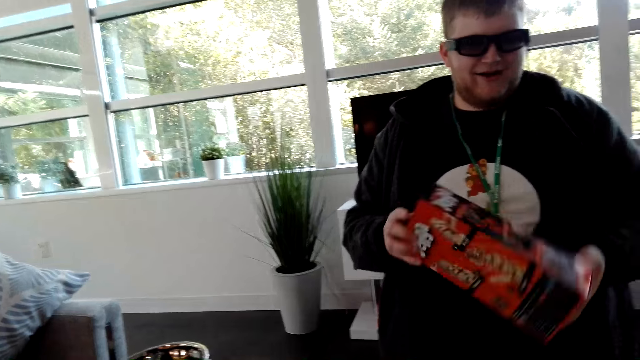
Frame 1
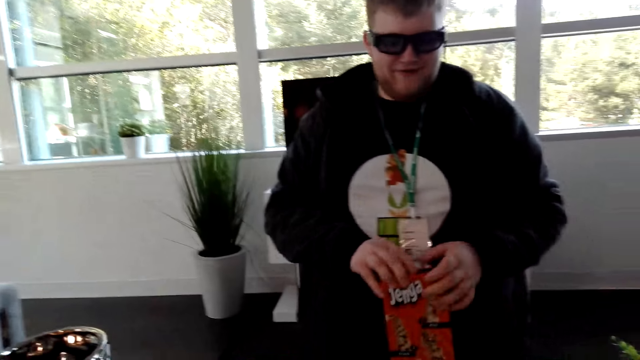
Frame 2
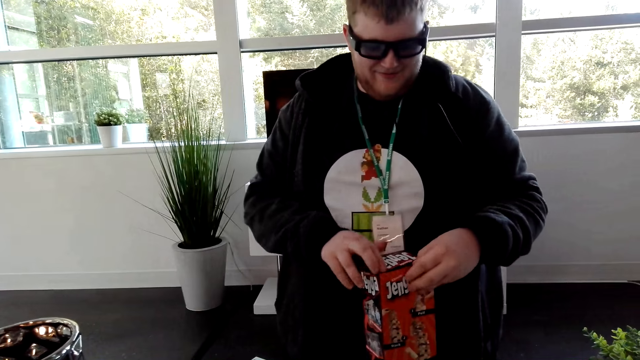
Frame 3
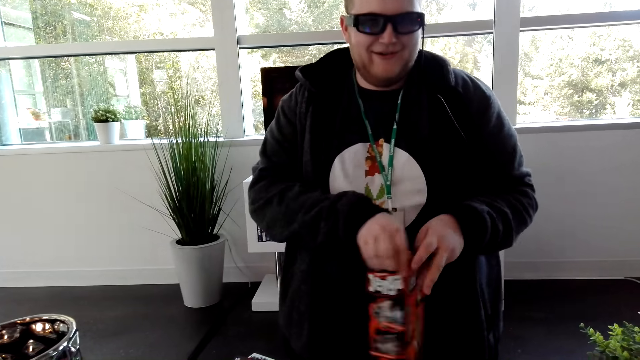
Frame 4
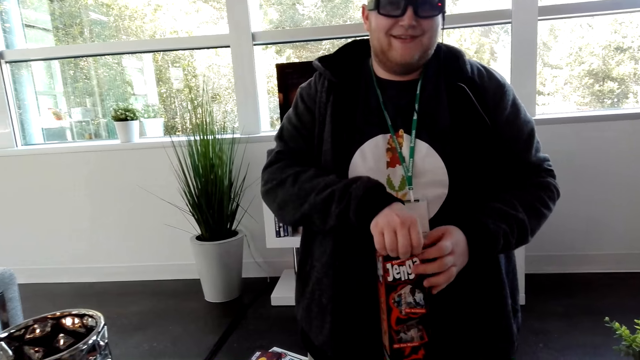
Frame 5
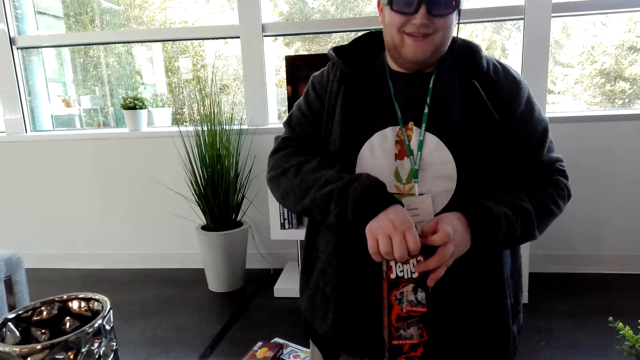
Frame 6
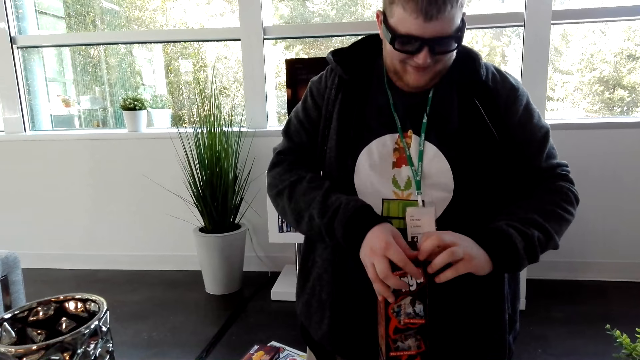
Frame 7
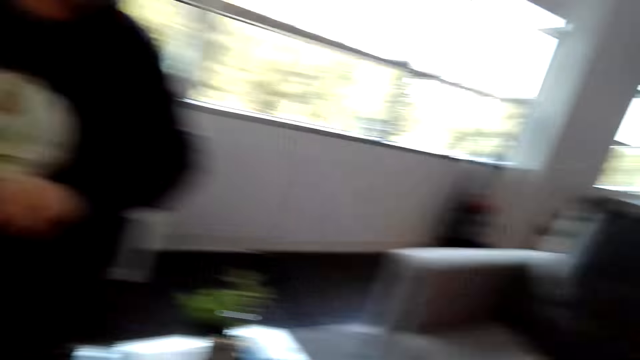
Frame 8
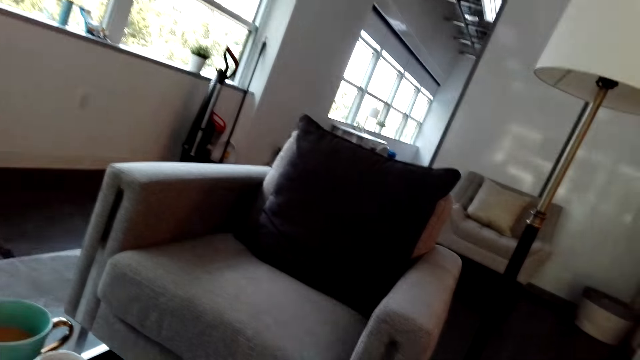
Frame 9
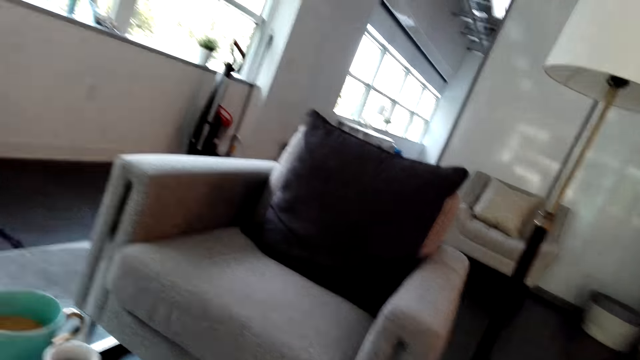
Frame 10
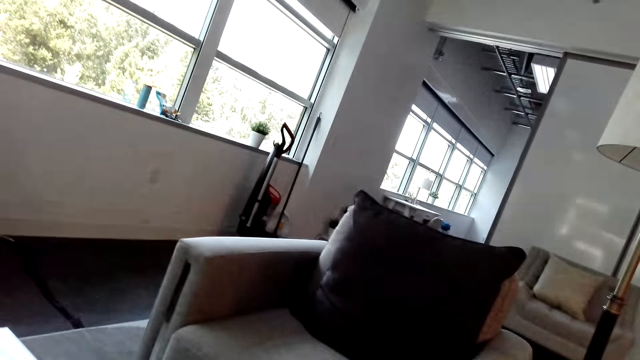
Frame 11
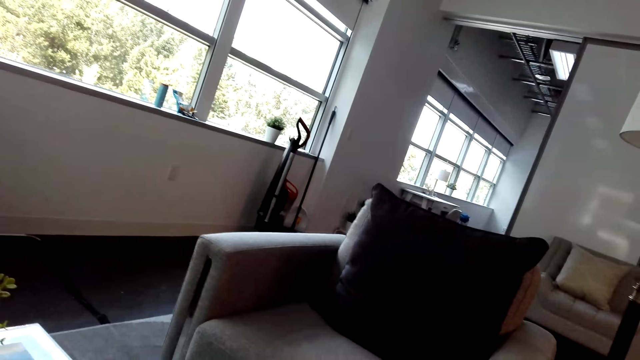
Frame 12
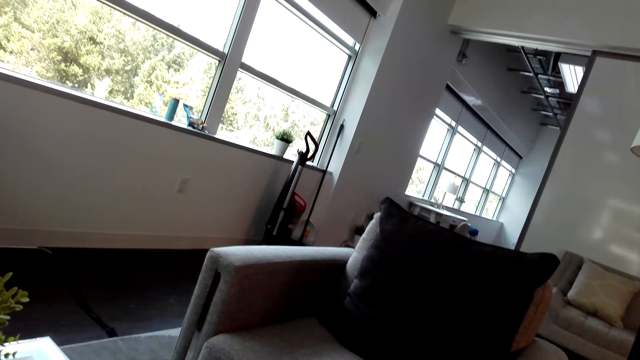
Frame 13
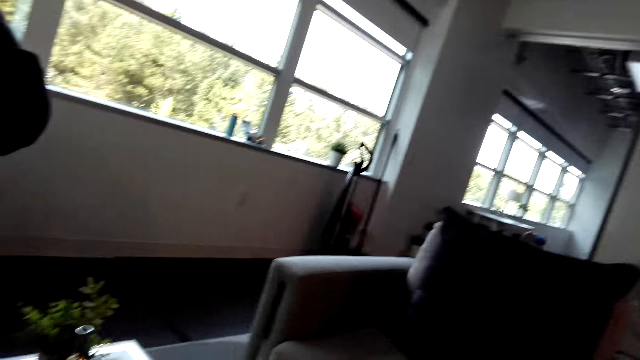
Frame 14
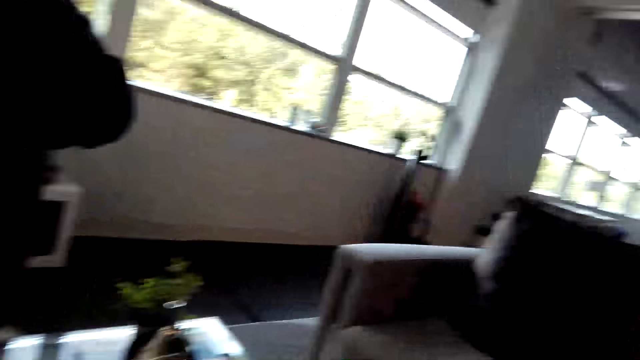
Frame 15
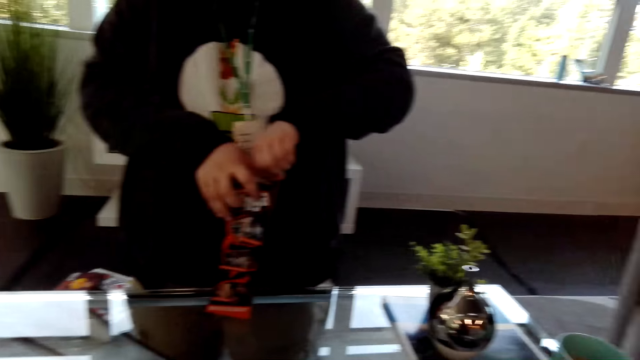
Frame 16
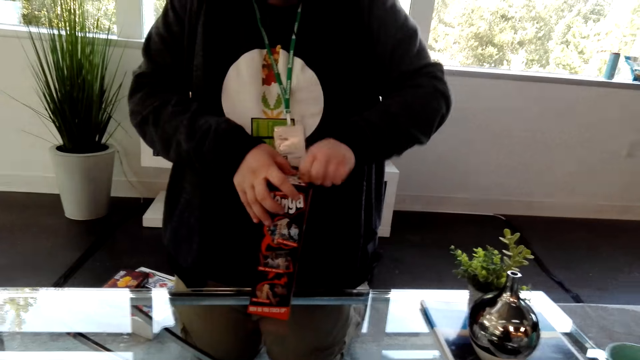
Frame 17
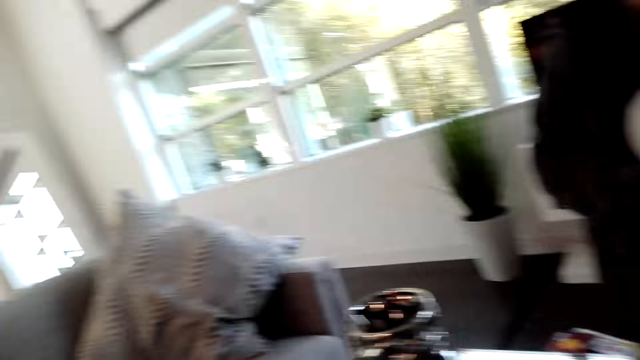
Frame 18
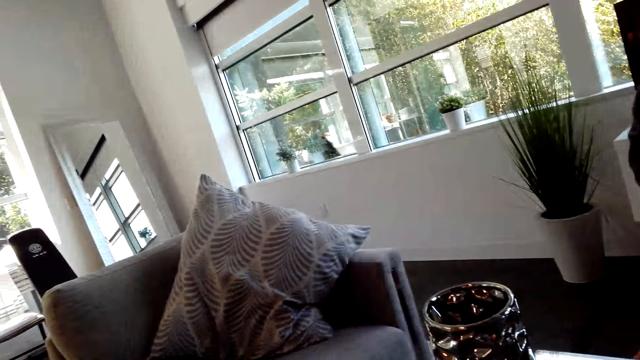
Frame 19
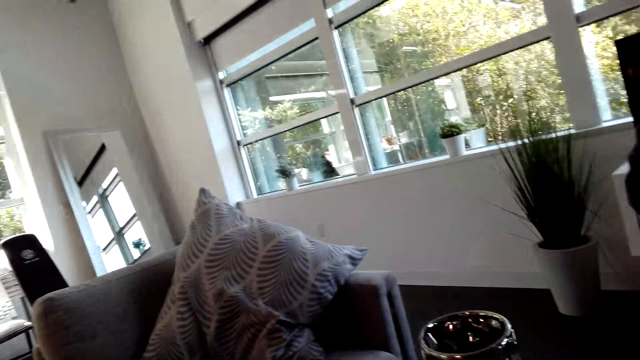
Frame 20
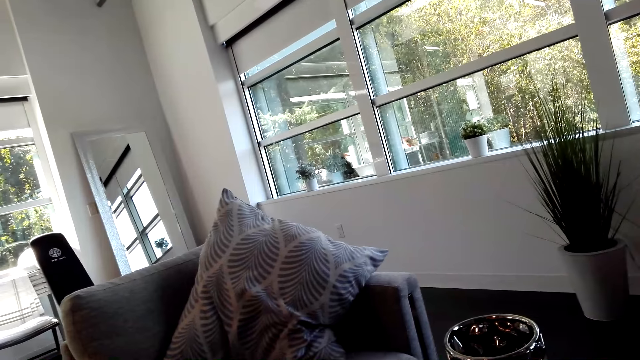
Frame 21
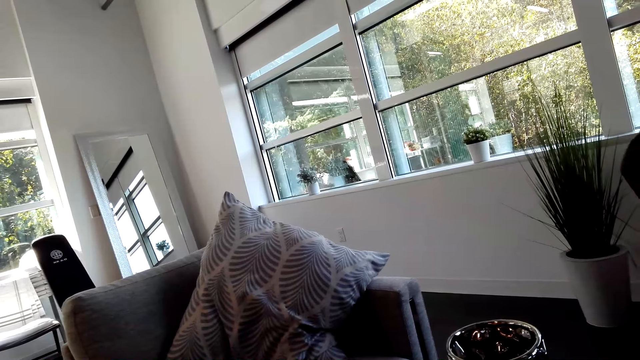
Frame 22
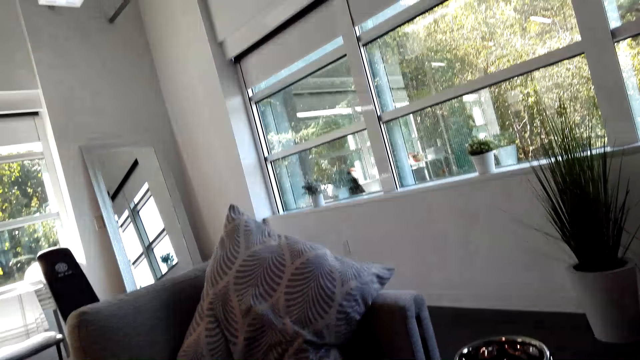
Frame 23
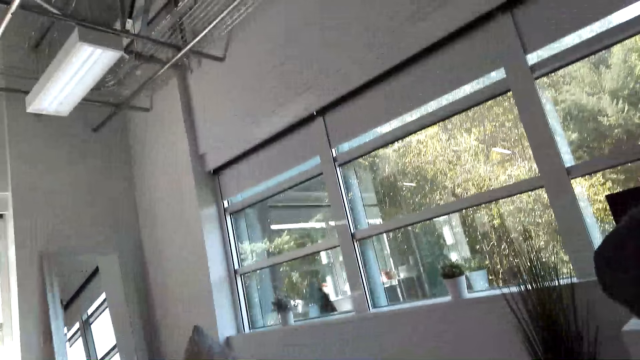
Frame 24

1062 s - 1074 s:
A man opens the box. The camera wearer turns around. They look around the house.

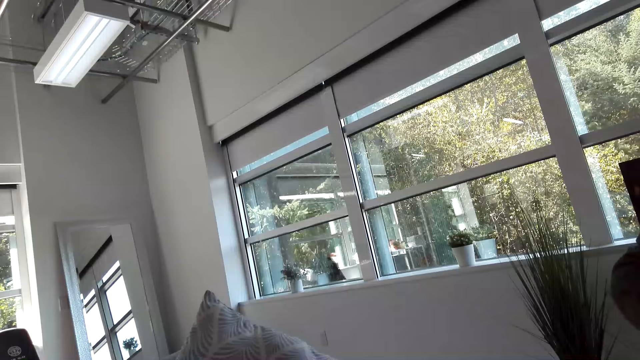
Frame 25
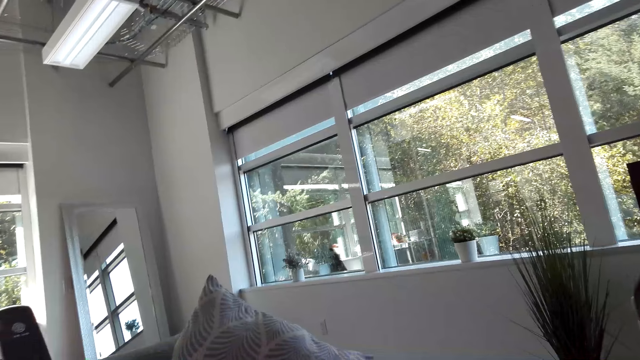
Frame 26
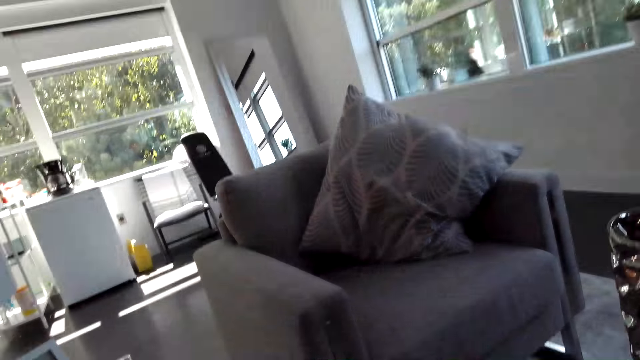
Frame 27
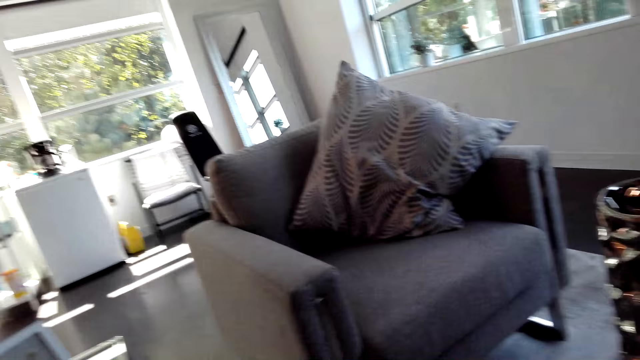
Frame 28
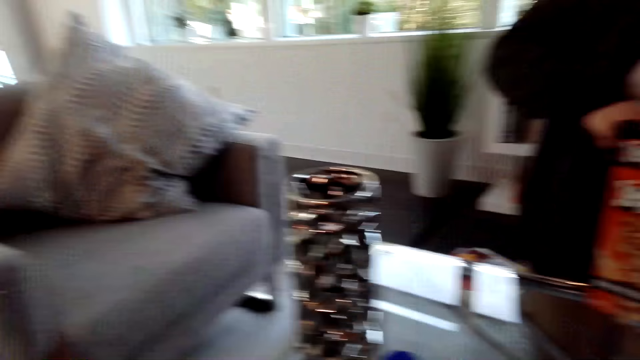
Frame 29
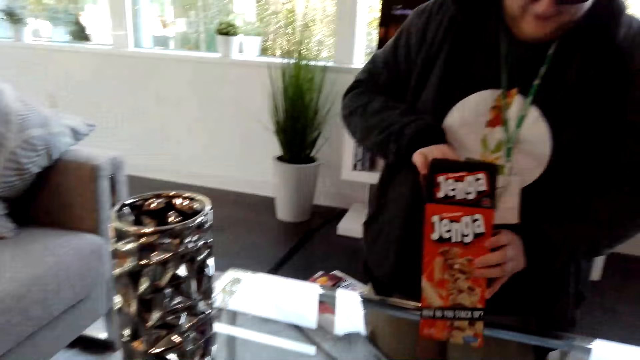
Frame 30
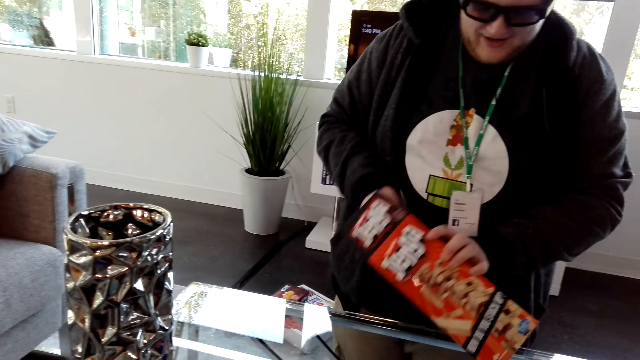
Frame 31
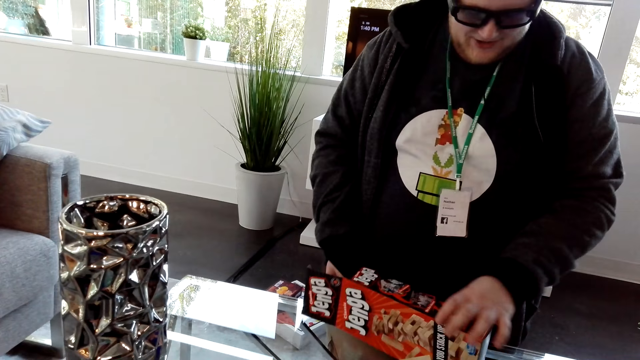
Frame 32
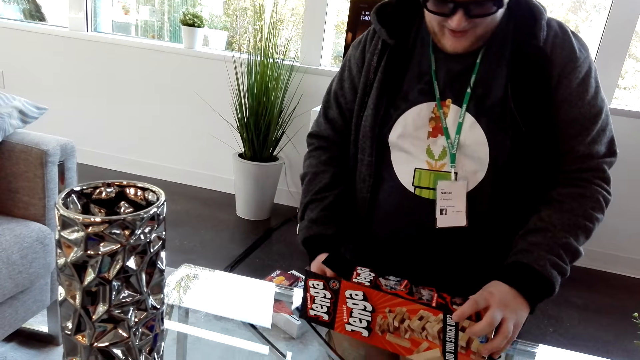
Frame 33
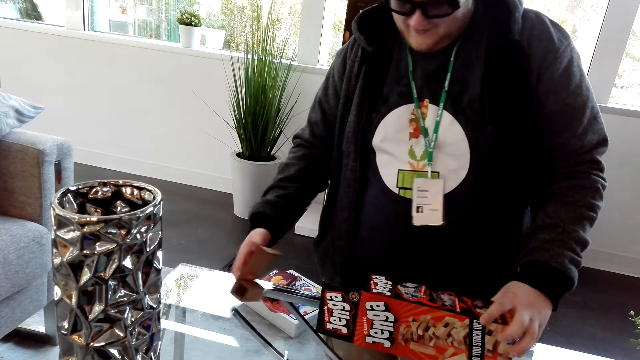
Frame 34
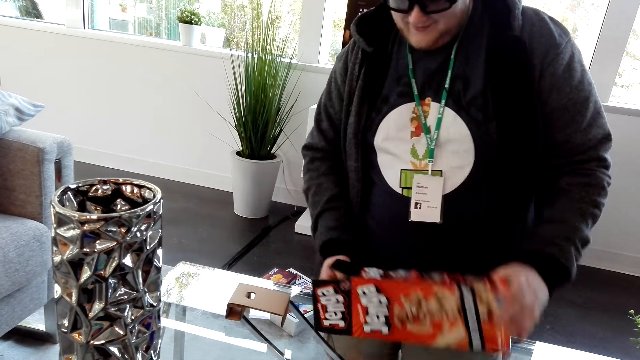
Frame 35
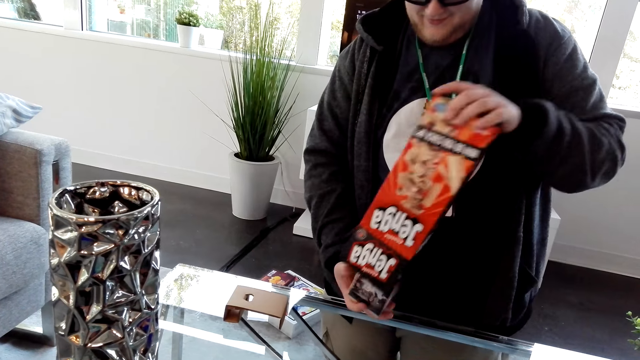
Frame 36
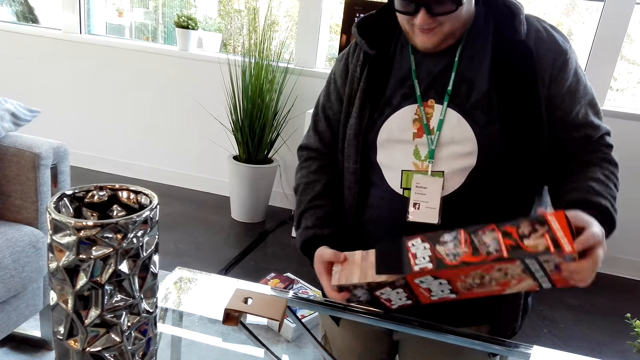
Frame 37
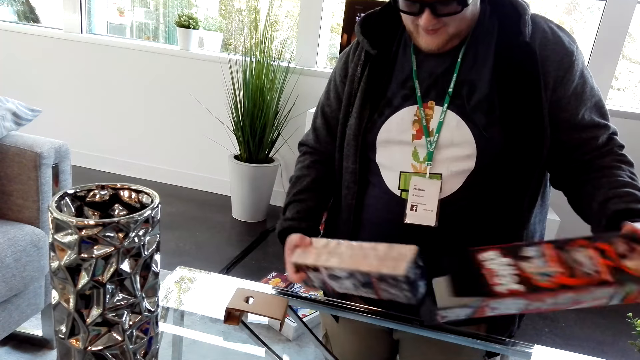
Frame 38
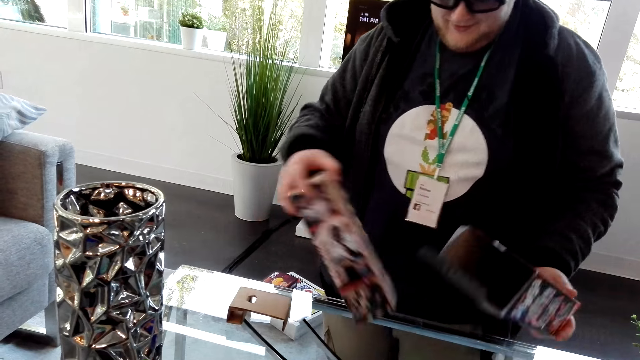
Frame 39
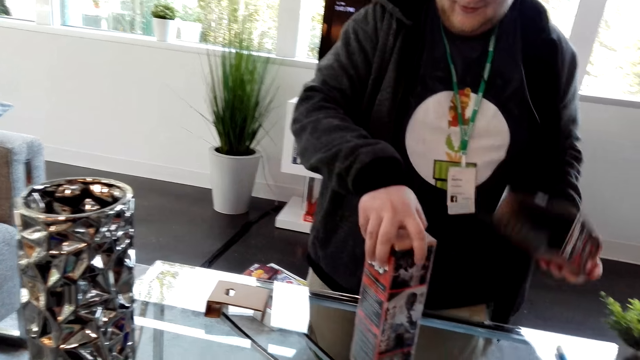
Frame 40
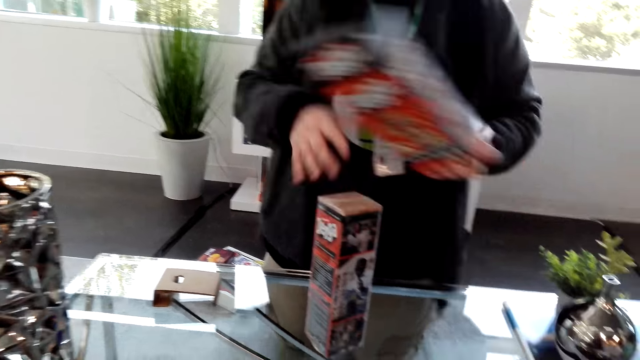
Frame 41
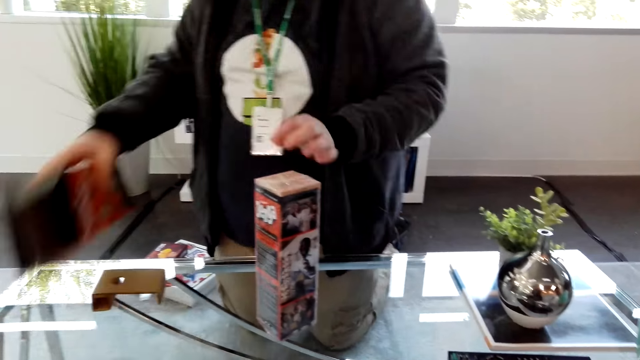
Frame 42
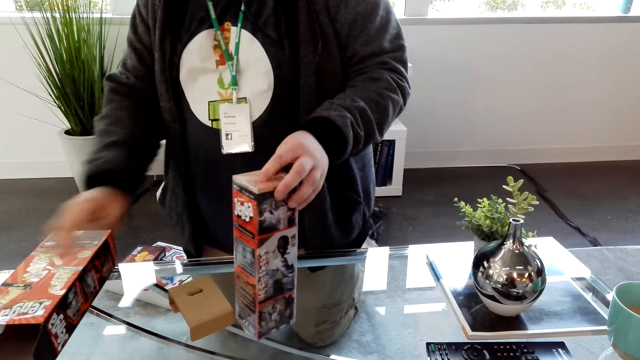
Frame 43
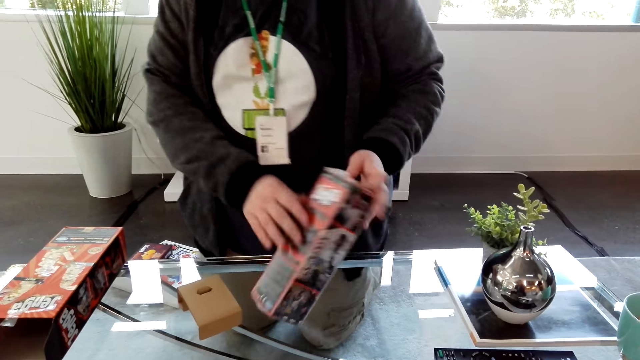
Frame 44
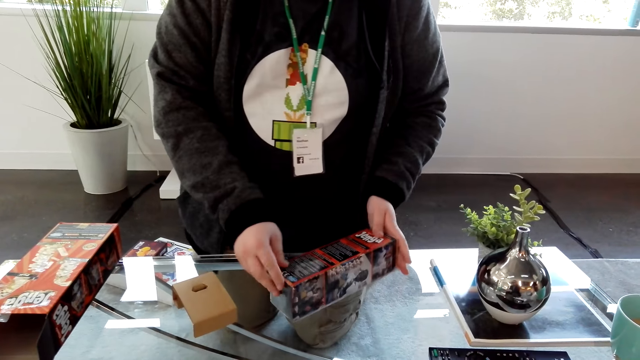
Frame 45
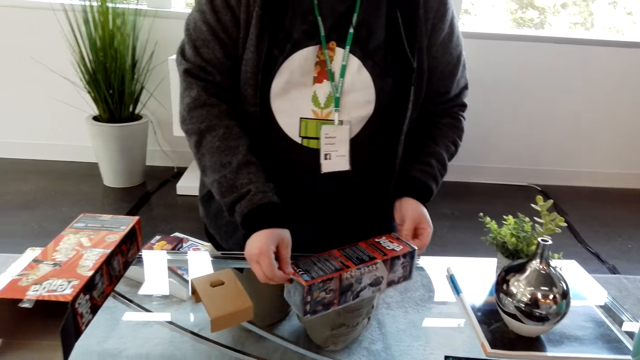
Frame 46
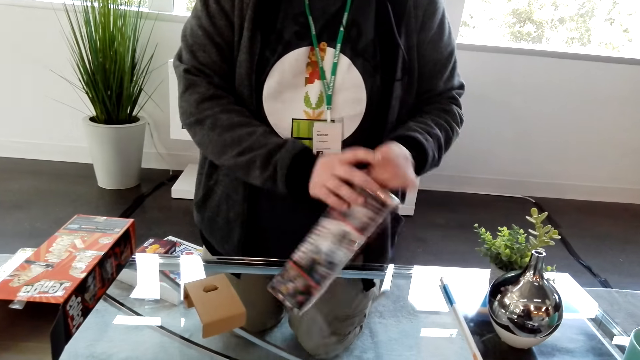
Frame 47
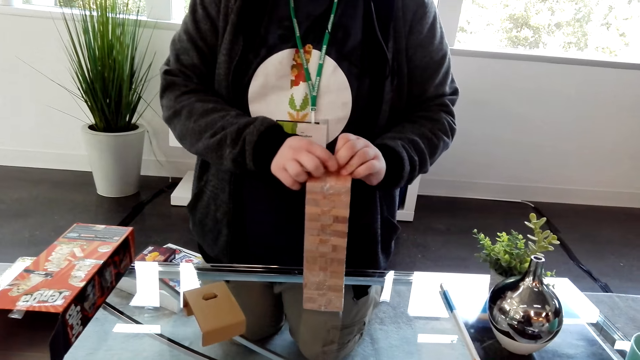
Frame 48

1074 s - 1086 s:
A man puts the box on the table. The man removes a carton from the box, puts the carton on the table, removes a box from the carton, puts the box on the table, puts a carton on the table and removes a seal from the carton.
